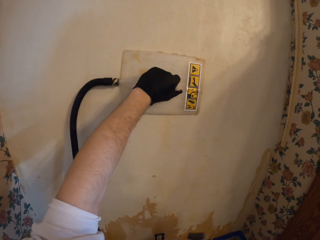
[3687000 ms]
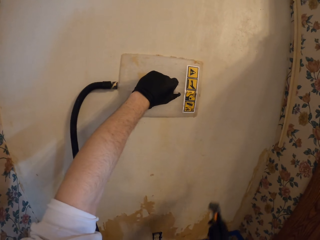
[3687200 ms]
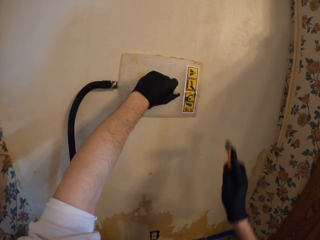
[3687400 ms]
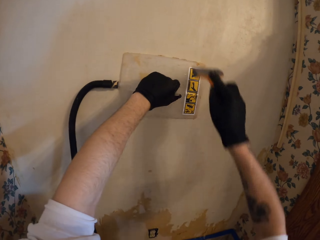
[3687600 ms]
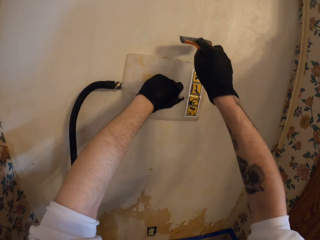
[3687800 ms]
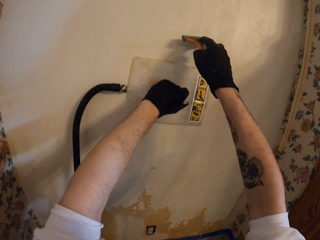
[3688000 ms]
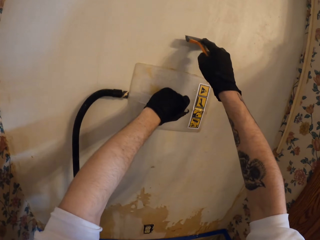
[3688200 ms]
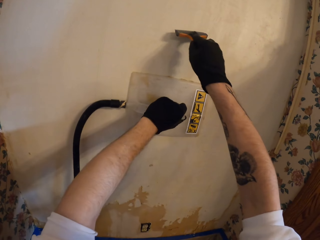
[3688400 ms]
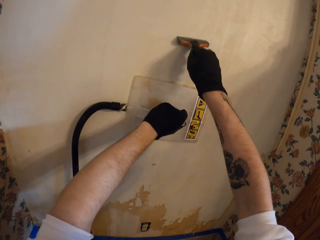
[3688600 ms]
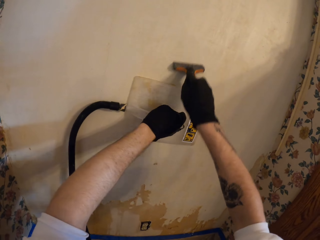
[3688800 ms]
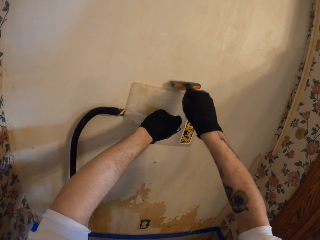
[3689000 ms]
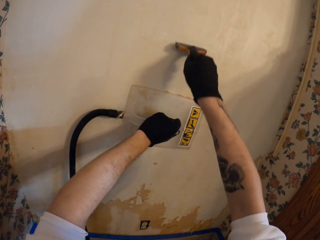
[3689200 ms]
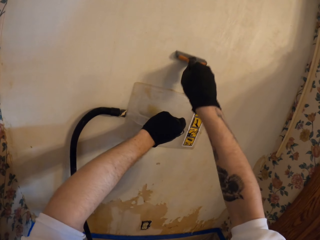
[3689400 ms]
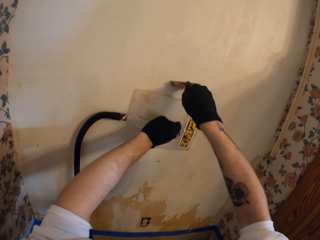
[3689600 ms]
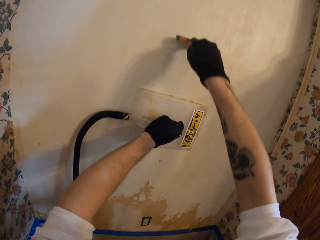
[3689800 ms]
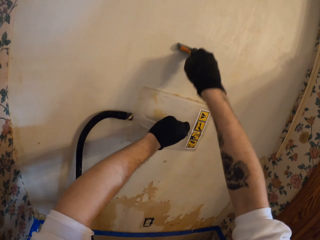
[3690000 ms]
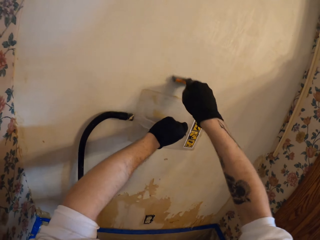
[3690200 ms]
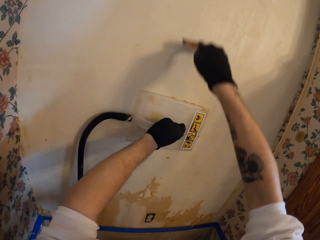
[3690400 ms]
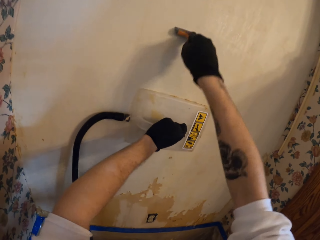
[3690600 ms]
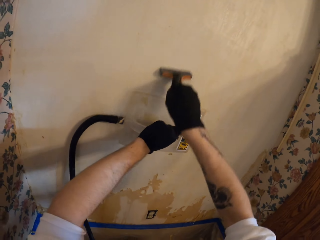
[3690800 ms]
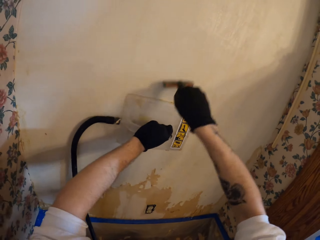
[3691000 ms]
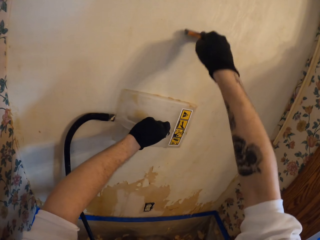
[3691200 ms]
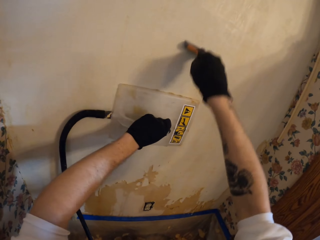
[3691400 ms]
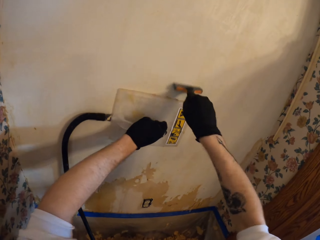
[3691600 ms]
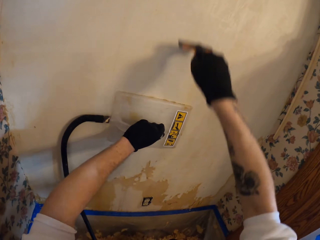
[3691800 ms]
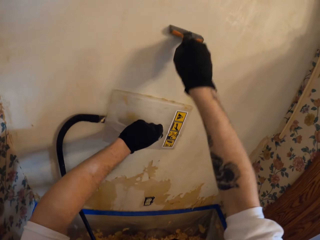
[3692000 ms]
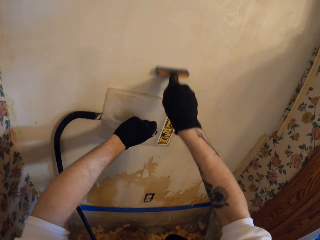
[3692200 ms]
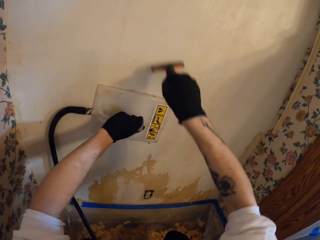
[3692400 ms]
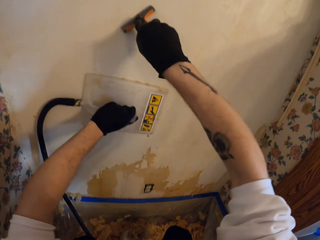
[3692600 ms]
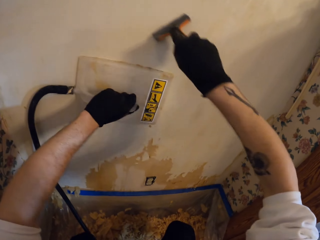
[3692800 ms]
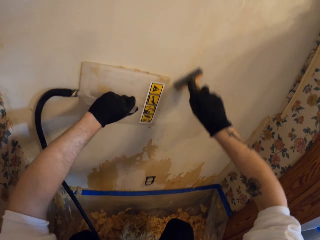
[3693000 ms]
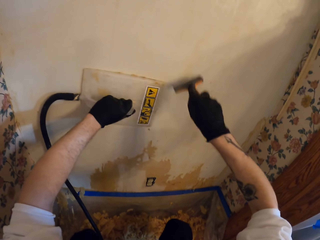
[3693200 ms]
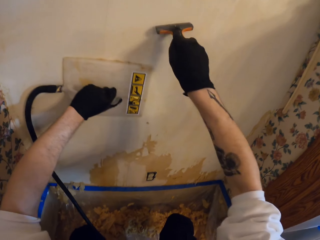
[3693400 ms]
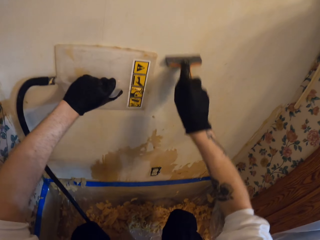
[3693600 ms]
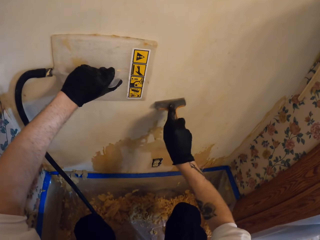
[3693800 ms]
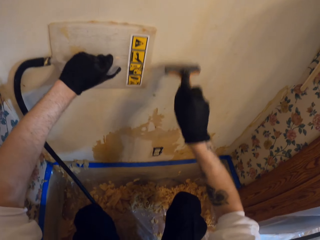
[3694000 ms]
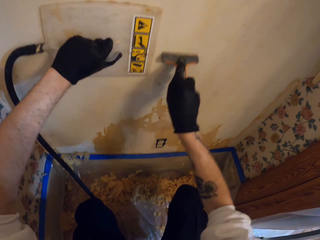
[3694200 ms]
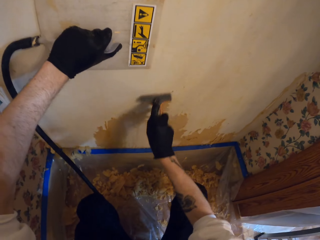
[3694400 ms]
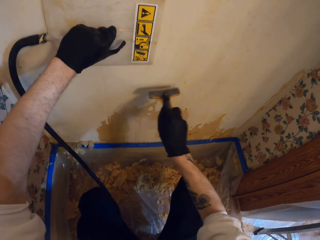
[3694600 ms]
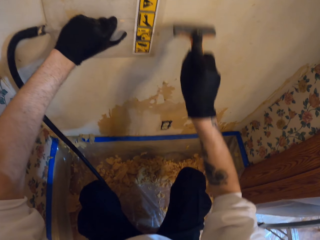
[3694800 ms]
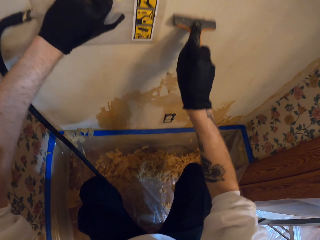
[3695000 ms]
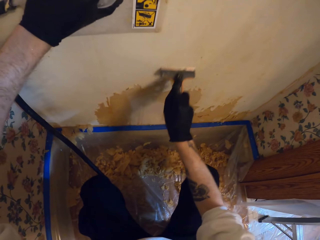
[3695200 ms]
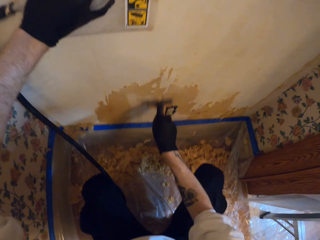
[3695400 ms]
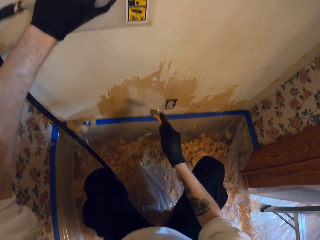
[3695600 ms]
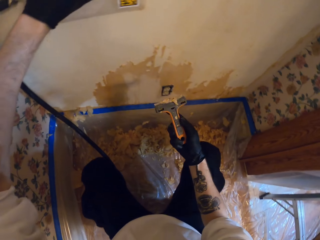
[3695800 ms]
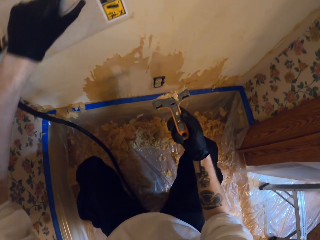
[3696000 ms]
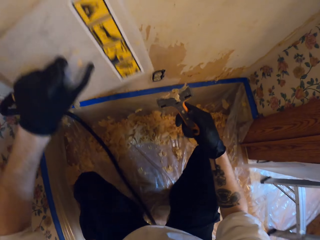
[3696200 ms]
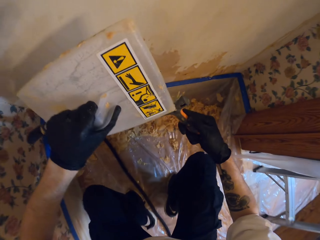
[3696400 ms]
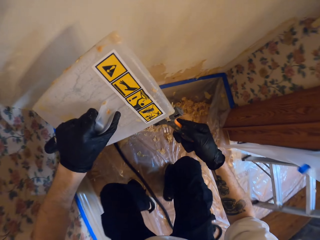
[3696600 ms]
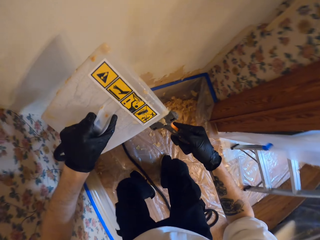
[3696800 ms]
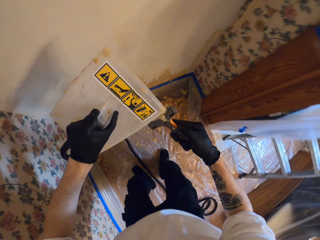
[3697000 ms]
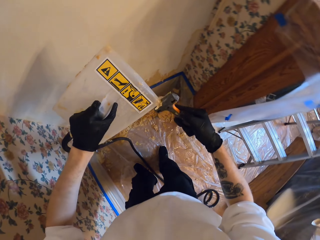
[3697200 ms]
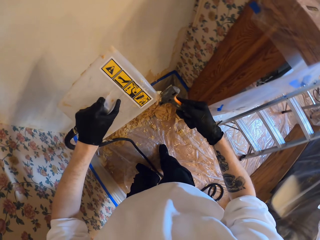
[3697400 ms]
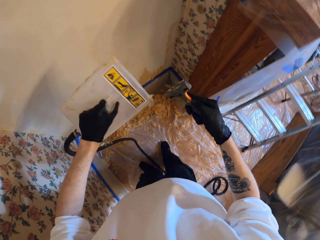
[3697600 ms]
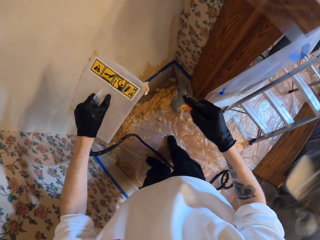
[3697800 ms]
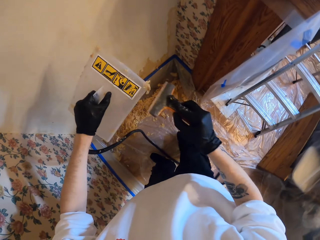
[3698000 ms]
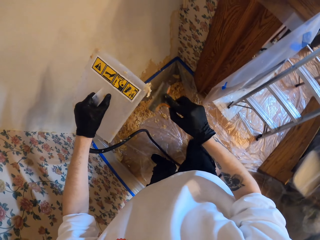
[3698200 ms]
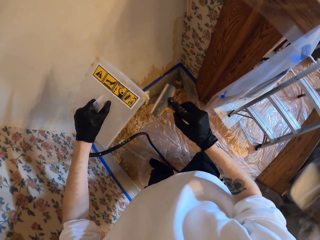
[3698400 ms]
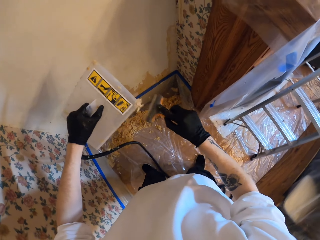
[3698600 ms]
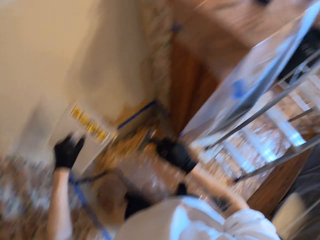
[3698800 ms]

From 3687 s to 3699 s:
The camera wearer scrapes the wall with a putty knife or scraper. They scrape the paint. They remove steam wallpaper from the wall. They remove paint from the scraper. They scrape the steam wallpaper stripper.

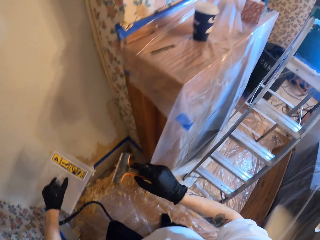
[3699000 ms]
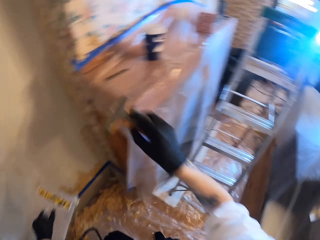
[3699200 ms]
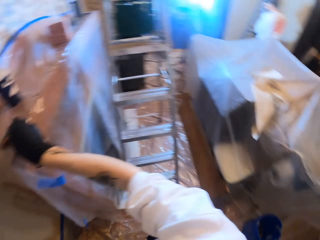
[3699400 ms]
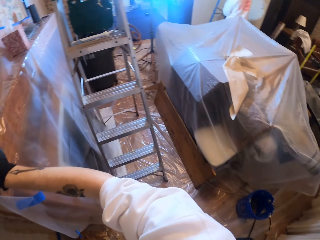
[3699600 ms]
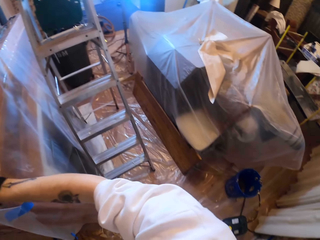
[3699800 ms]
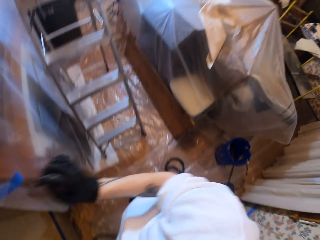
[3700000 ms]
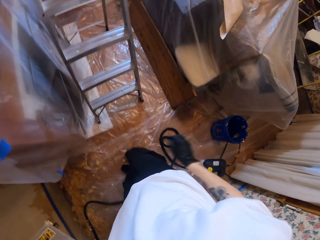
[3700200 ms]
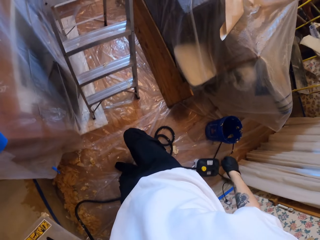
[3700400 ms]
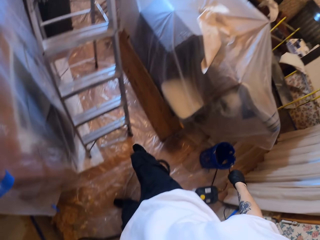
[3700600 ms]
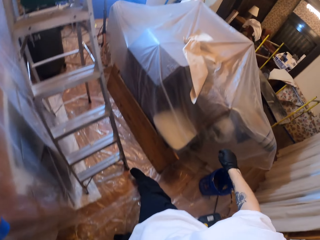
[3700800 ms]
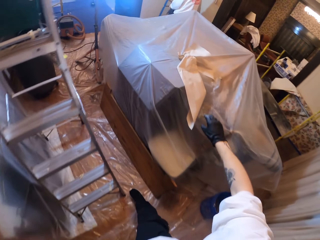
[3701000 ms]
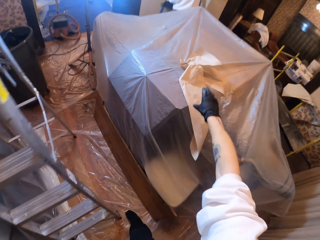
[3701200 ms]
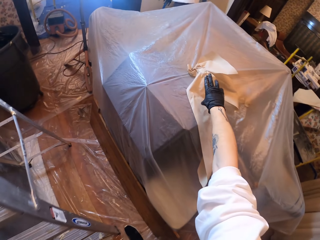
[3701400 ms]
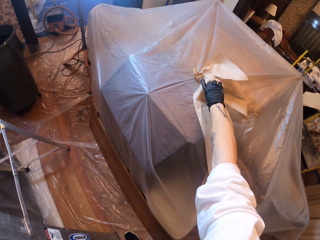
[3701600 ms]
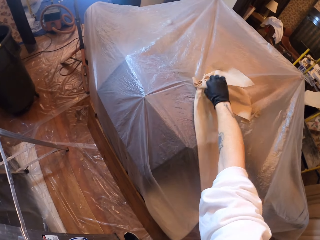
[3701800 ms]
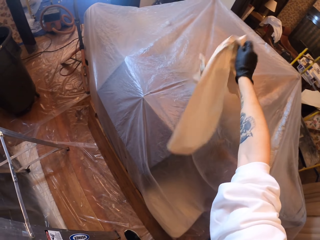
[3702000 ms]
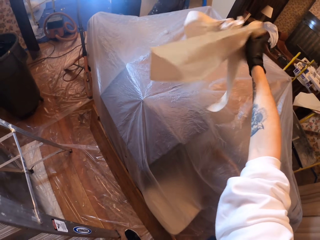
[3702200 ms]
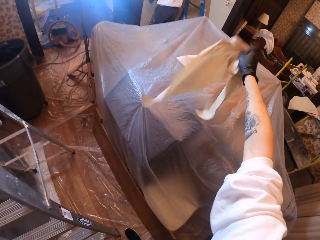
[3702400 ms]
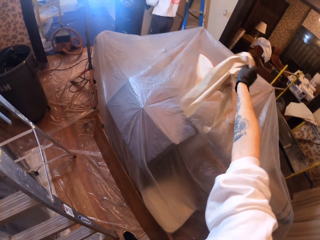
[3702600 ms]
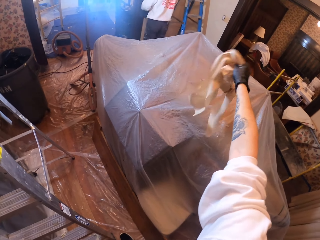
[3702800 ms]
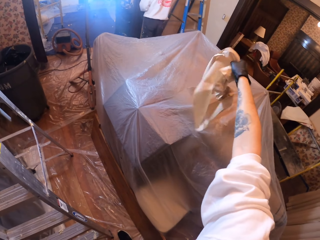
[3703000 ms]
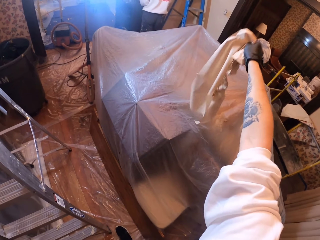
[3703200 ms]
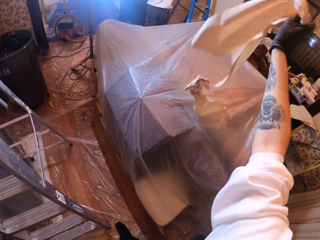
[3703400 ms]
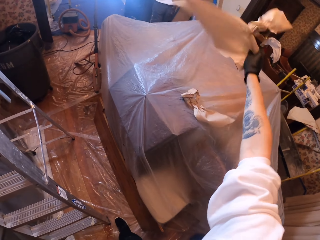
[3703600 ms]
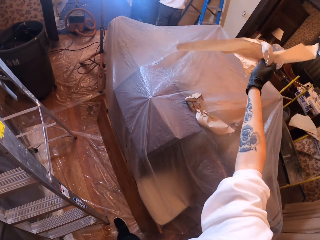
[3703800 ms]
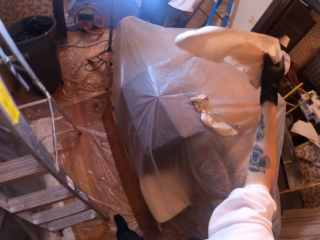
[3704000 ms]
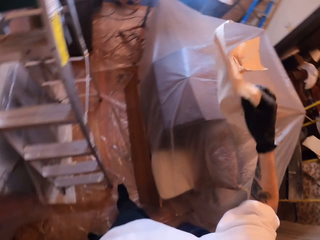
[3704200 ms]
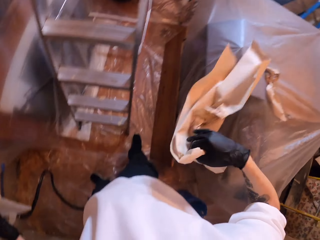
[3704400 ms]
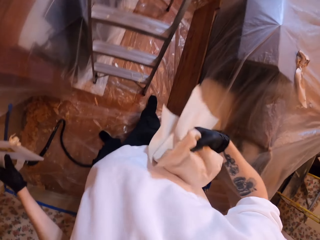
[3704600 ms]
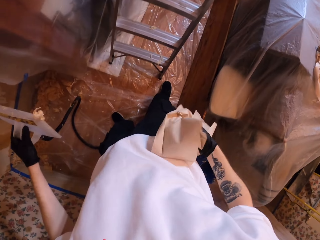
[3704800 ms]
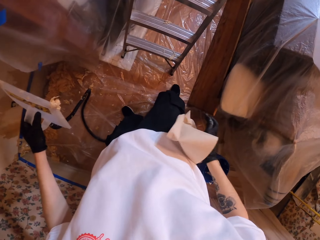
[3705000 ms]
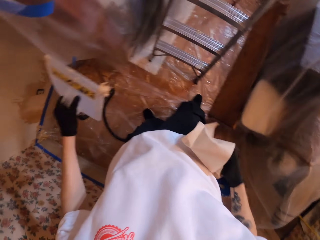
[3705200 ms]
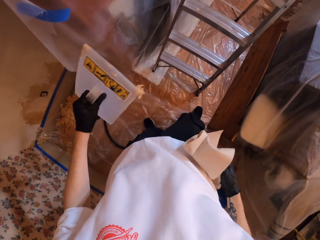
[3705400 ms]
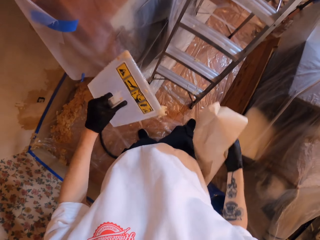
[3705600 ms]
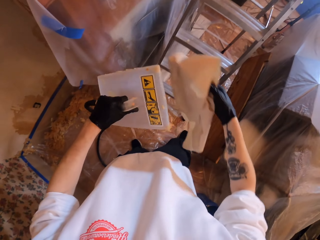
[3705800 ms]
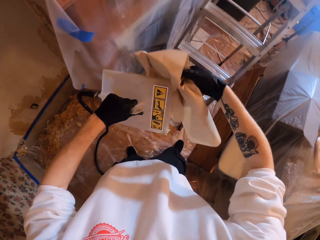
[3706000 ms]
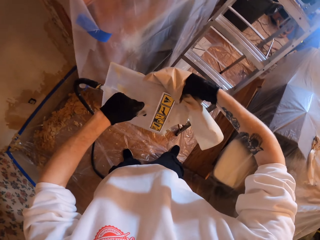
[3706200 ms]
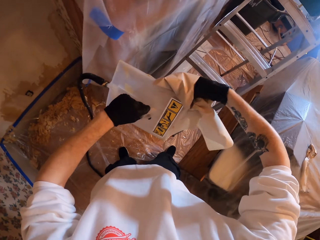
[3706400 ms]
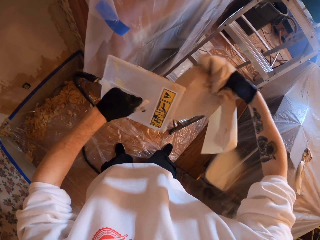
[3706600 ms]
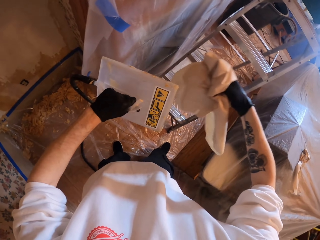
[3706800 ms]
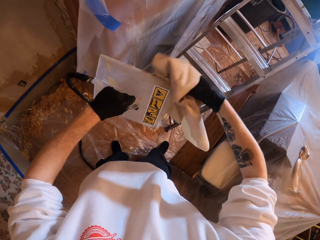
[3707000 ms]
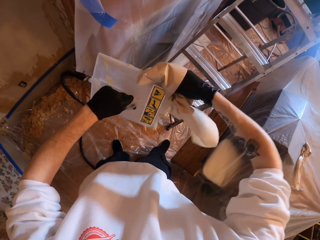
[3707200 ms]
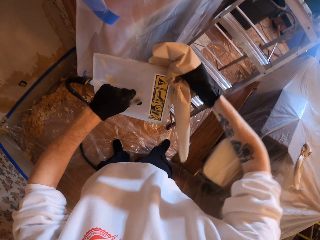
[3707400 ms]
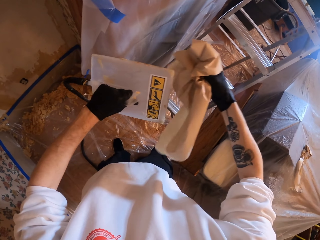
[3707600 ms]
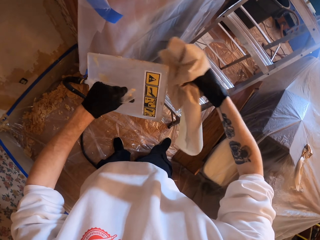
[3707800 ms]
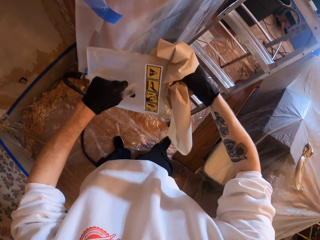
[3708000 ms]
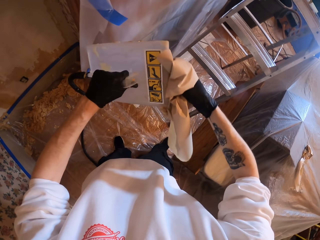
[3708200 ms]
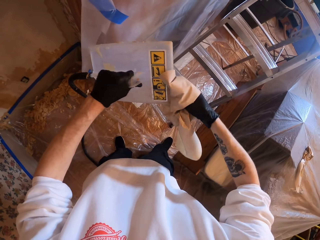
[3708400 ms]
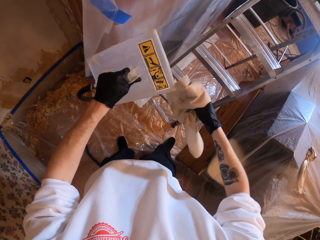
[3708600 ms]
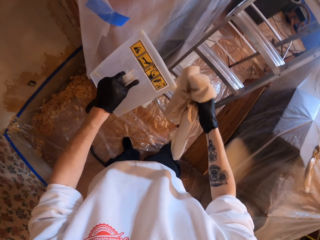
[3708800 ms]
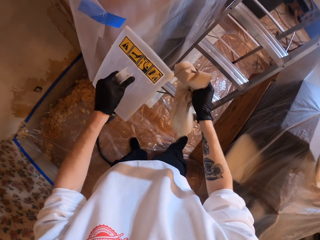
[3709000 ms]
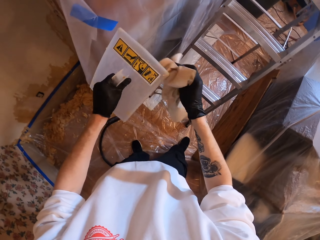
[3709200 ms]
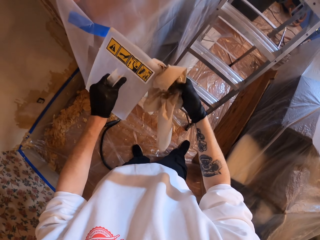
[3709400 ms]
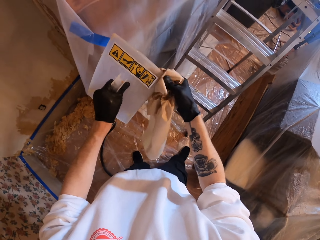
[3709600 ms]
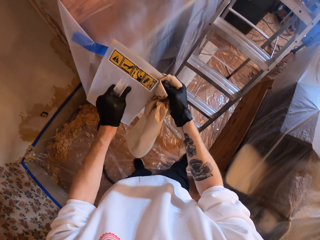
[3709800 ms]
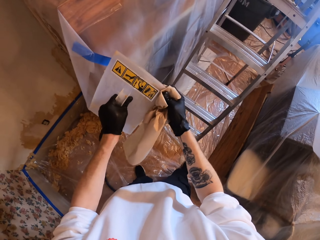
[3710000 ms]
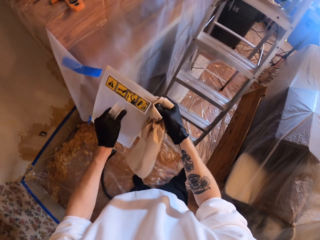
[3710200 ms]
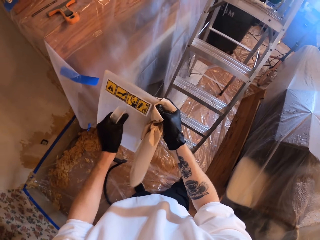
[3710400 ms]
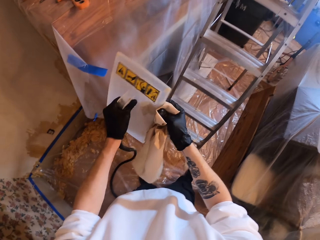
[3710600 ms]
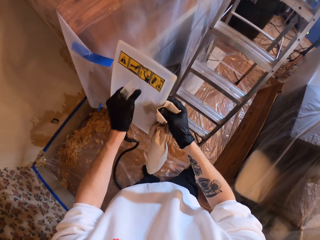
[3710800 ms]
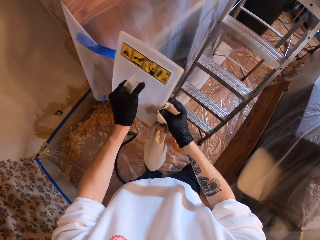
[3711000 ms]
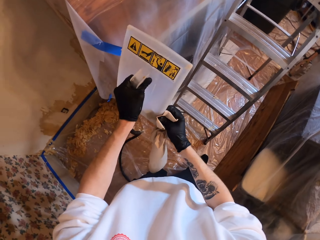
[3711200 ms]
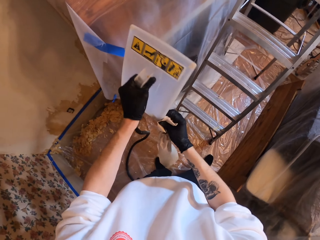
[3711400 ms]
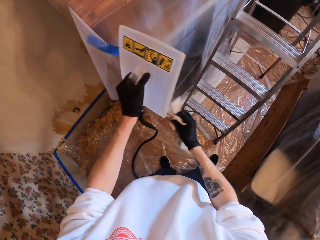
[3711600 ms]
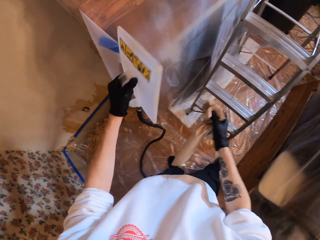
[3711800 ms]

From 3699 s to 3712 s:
The camera wearer puts the scraper on the cupboard. They pick up a tissue paper. They shake the tissue paper. They wipe the wallpaper steamer.
